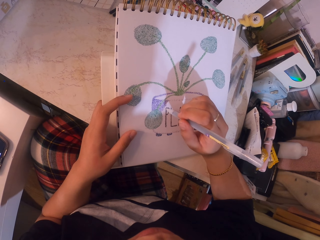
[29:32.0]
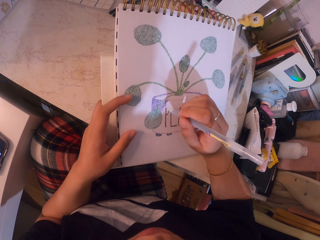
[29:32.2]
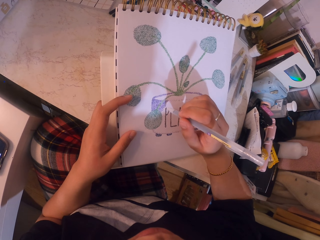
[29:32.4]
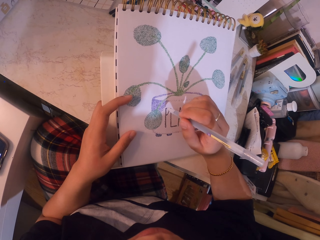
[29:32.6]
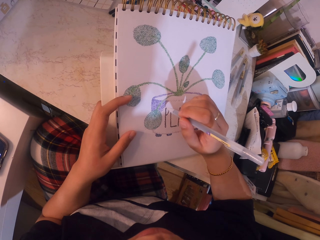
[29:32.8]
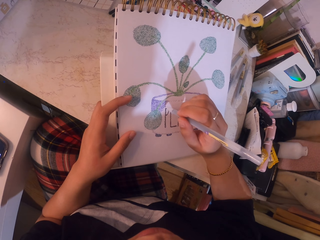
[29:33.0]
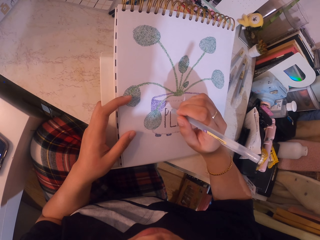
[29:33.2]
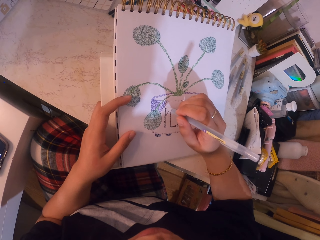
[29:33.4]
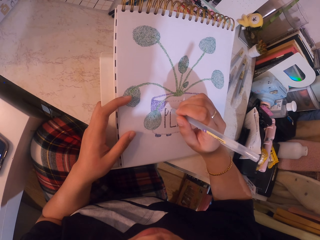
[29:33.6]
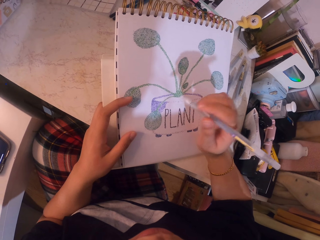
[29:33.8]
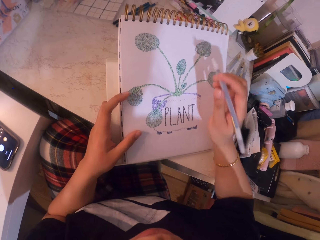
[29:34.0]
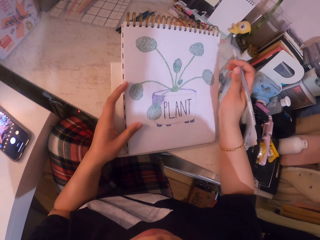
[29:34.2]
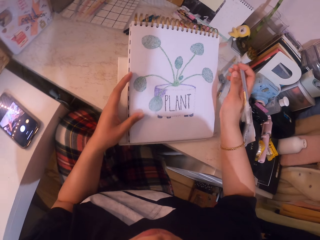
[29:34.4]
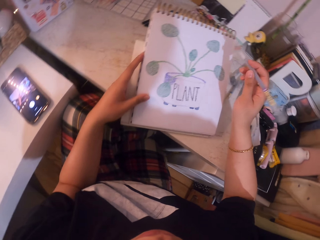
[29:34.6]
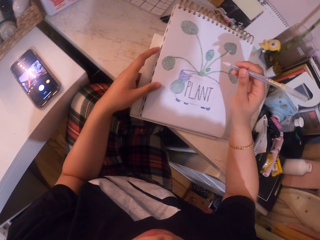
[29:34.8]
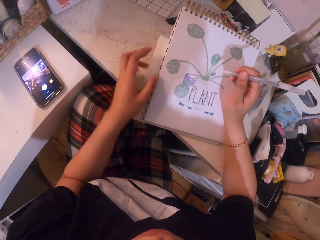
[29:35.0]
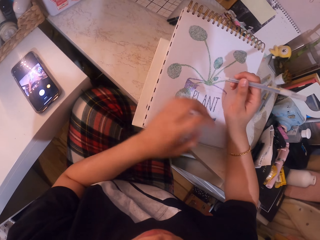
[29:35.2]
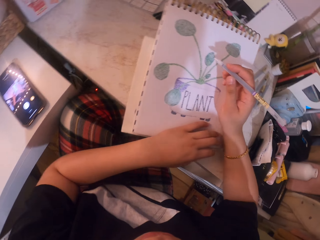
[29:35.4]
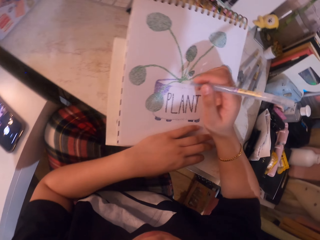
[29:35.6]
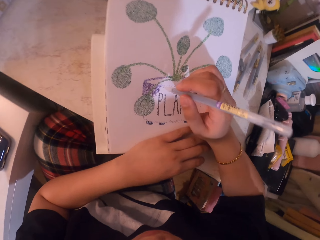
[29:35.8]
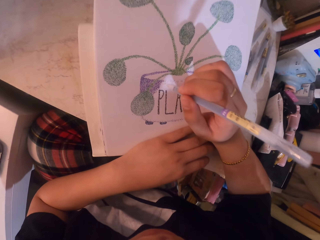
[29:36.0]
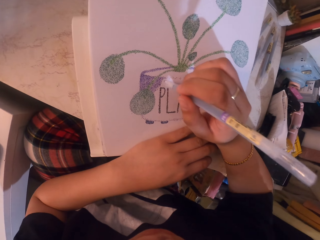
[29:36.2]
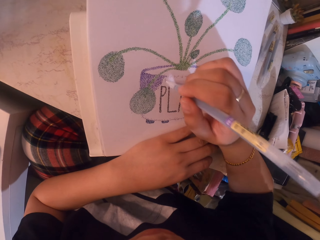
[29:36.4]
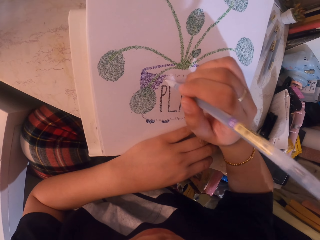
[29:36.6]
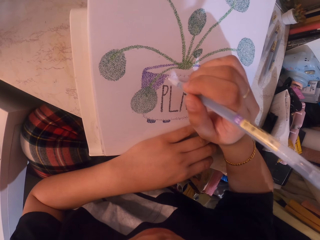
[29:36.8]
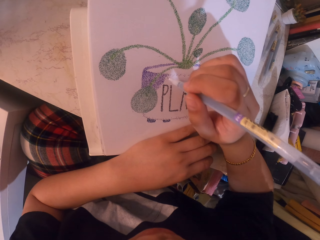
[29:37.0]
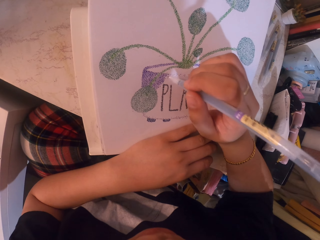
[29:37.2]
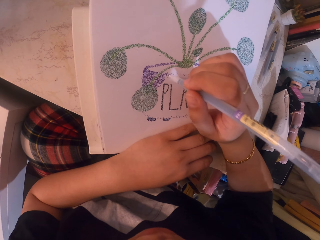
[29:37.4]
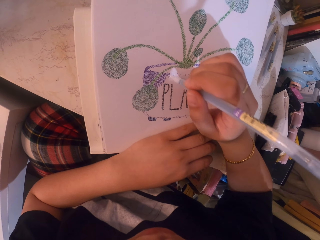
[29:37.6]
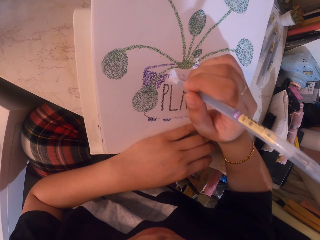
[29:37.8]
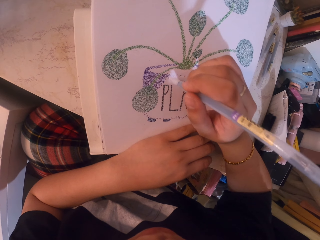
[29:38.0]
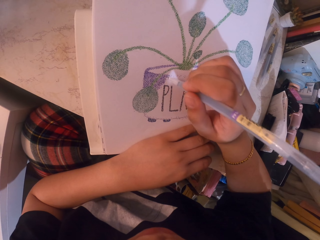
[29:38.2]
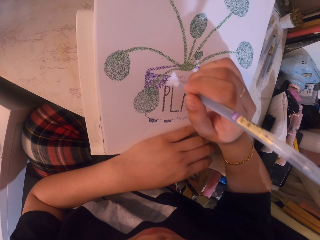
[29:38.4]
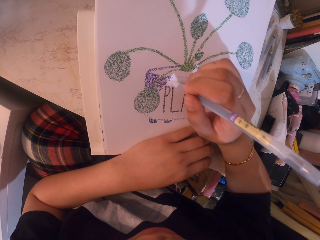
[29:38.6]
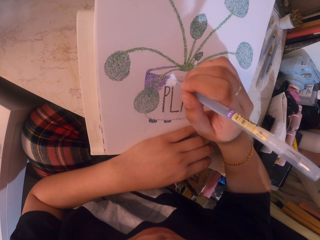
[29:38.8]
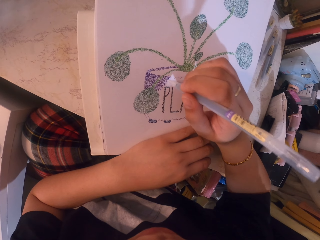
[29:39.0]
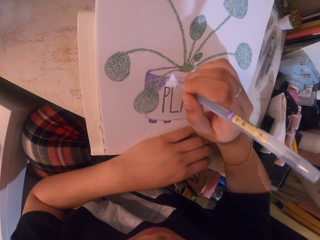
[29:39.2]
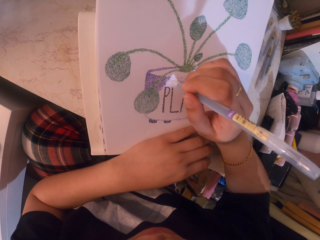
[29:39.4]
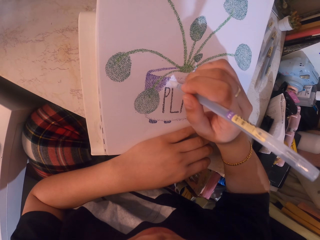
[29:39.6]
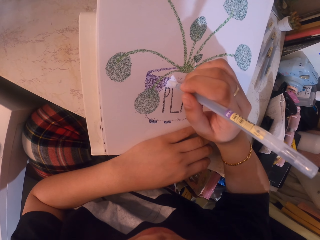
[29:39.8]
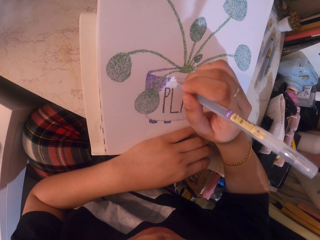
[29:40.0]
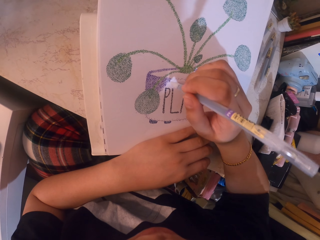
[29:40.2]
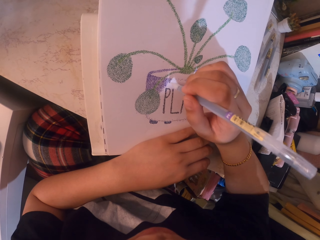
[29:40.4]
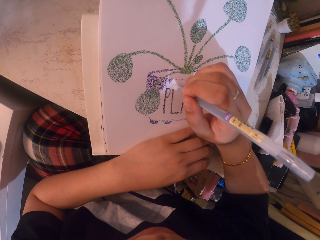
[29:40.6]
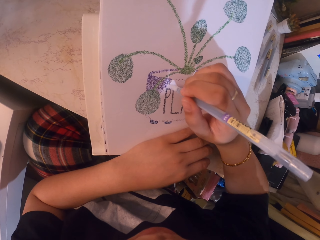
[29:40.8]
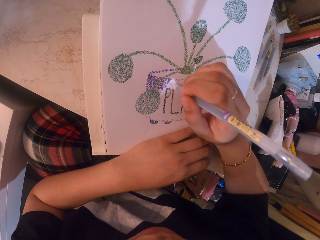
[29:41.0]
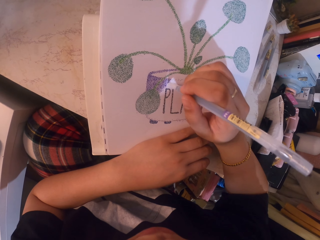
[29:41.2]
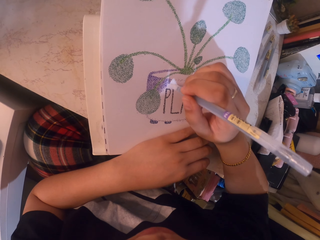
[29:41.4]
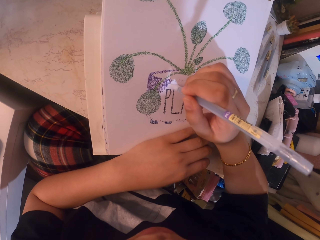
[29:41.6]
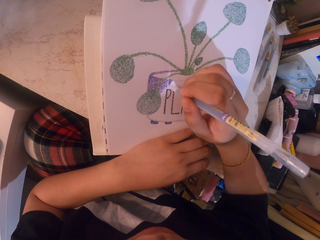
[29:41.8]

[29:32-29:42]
The camera wearer moves the book holder. They apply glitter on the drawing with the glitter pen.

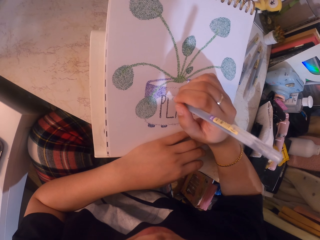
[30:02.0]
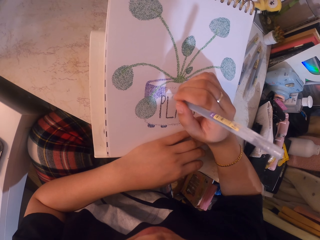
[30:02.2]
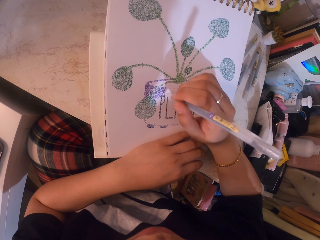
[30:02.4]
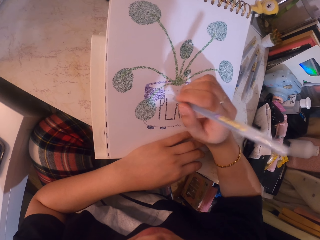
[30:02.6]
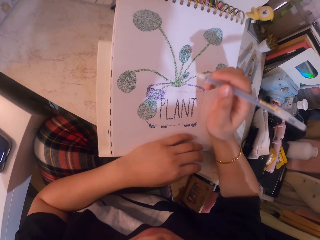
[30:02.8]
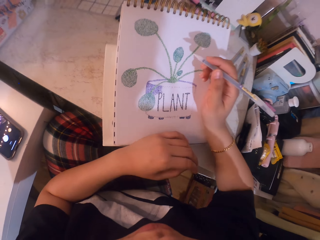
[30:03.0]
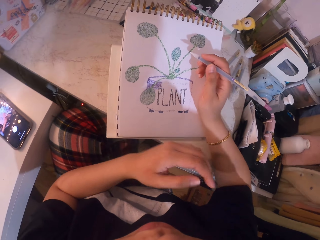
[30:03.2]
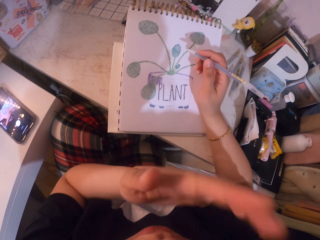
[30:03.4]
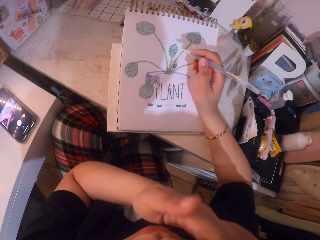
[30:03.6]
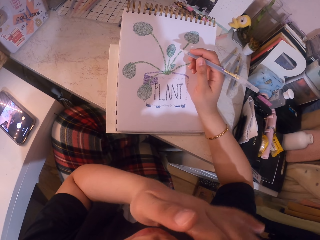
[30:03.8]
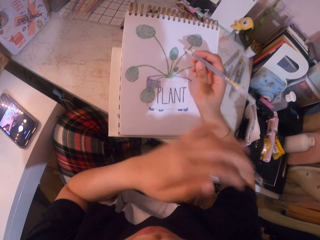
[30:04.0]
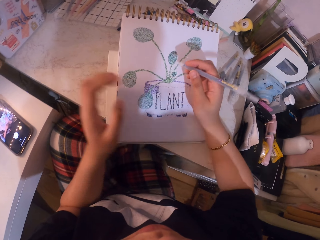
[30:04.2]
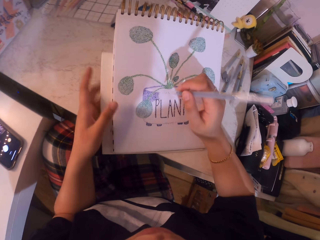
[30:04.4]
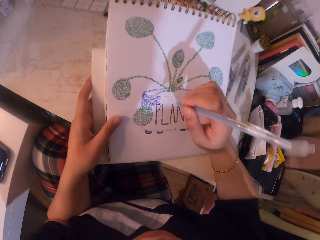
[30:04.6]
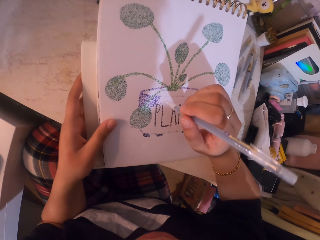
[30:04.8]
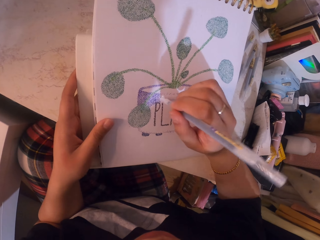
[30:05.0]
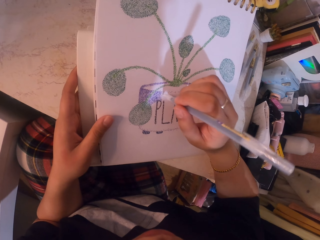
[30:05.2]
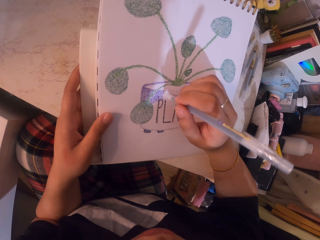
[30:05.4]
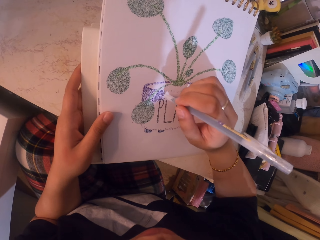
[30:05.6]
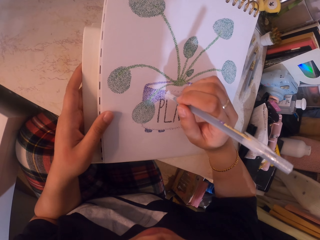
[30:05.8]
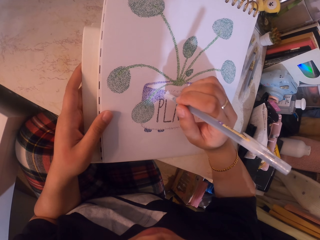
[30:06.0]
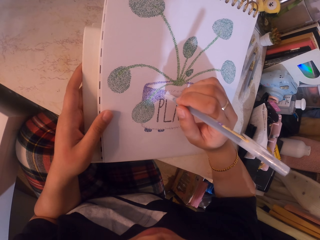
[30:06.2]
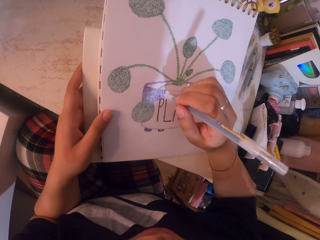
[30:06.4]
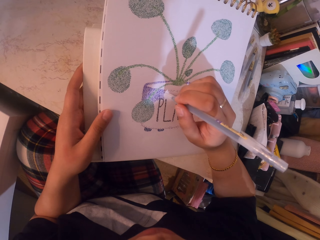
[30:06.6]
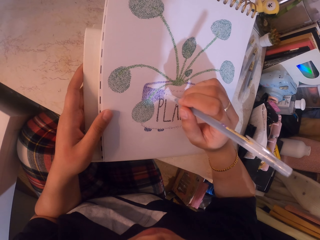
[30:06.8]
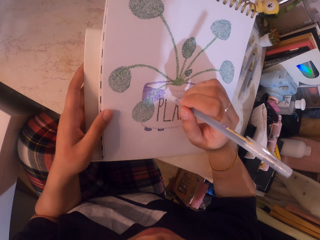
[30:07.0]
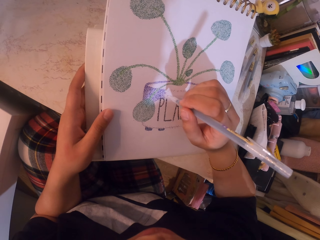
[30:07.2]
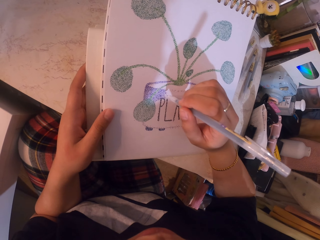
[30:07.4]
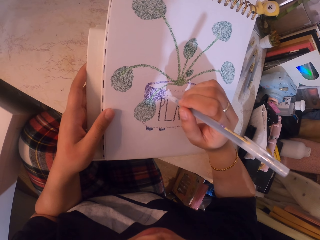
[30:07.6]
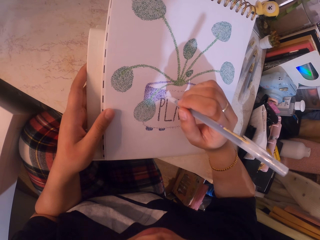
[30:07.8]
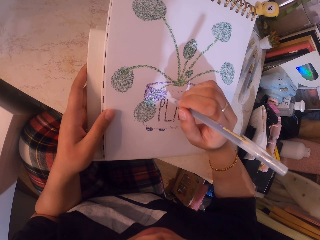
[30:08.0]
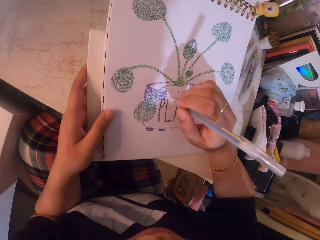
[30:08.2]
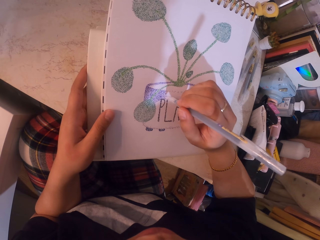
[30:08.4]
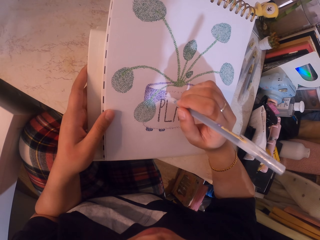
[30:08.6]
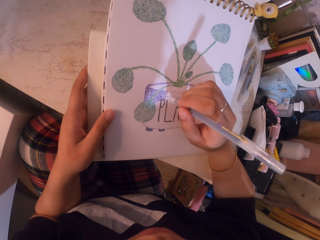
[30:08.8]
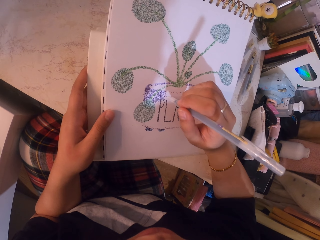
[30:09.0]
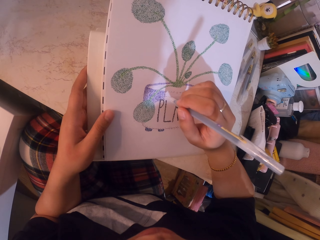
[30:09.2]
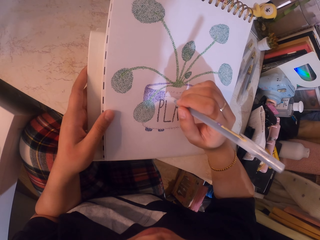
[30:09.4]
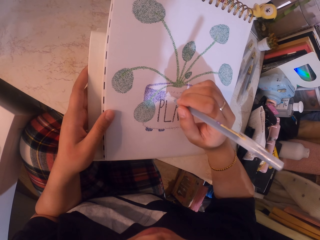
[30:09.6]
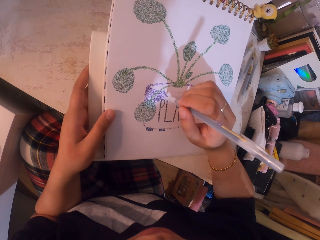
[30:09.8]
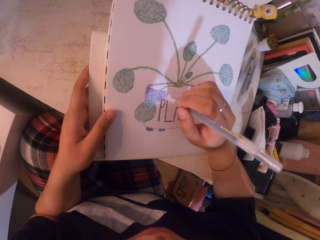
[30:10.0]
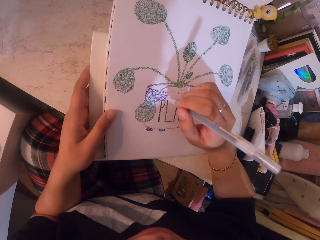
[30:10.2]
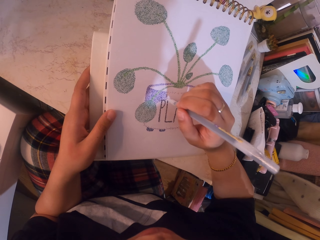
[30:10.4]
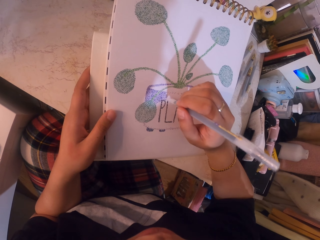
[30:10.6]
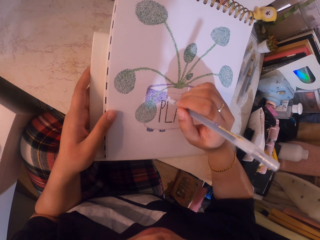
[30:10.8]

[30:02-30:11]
The camera wearer rubs her face with her hand. She applies glitter on the drawing with the glitter pen.
